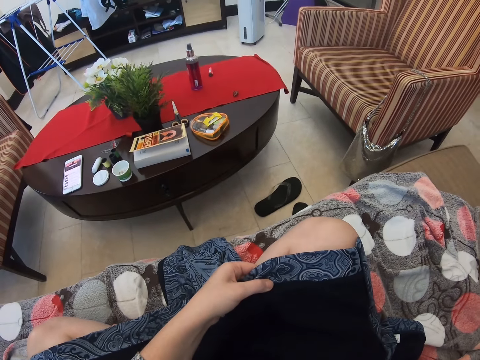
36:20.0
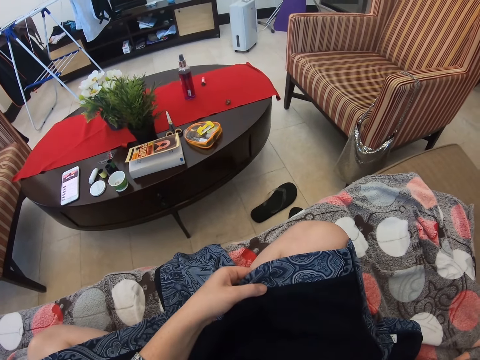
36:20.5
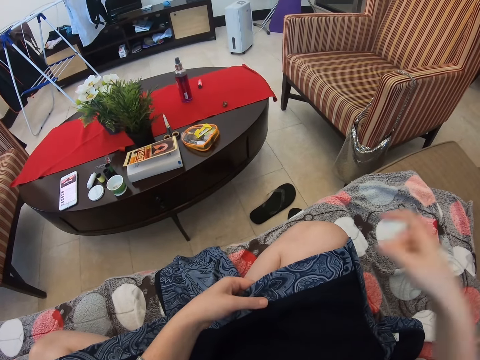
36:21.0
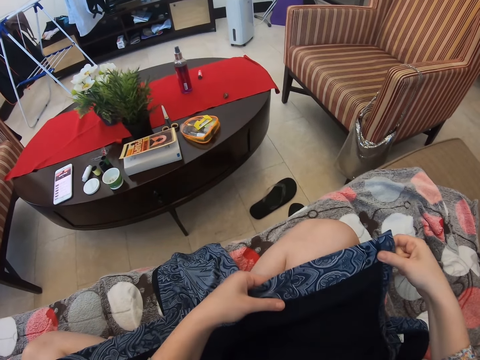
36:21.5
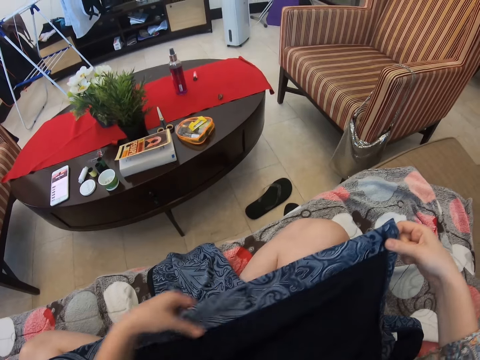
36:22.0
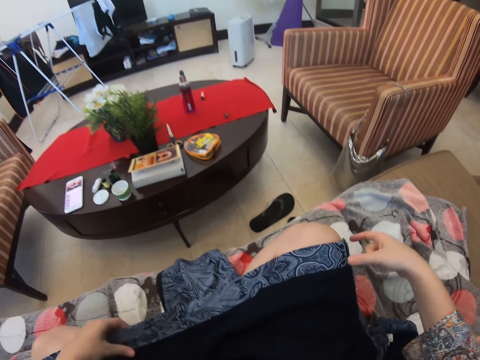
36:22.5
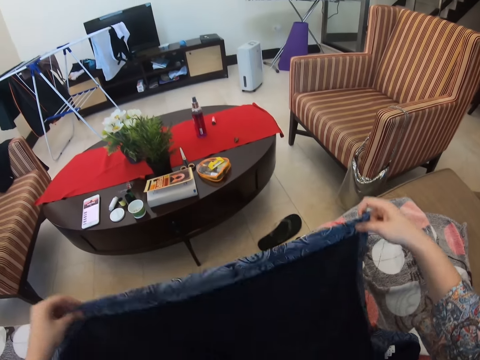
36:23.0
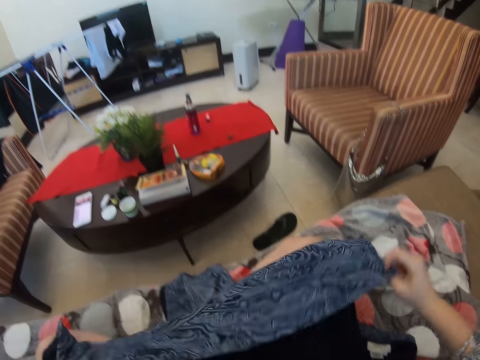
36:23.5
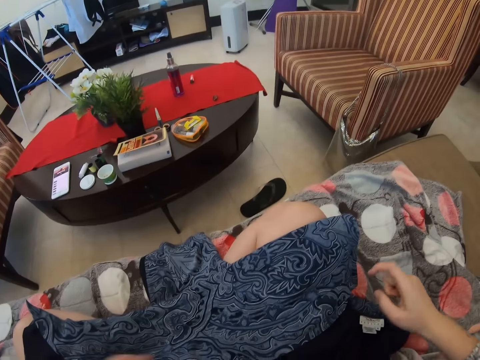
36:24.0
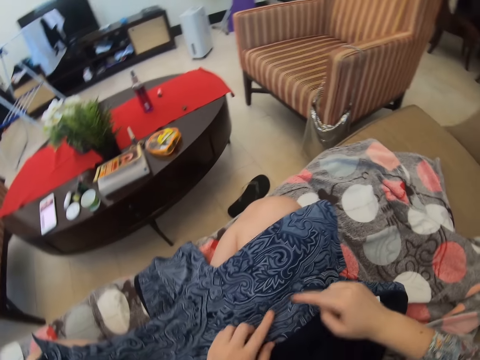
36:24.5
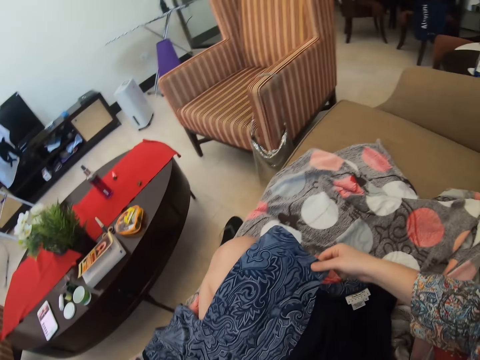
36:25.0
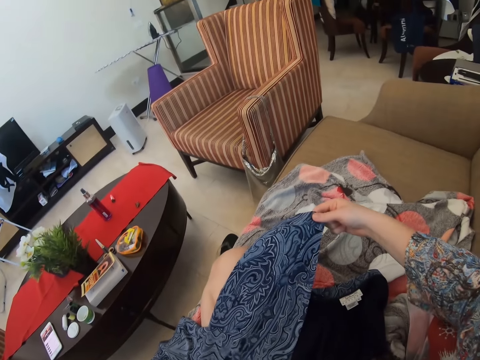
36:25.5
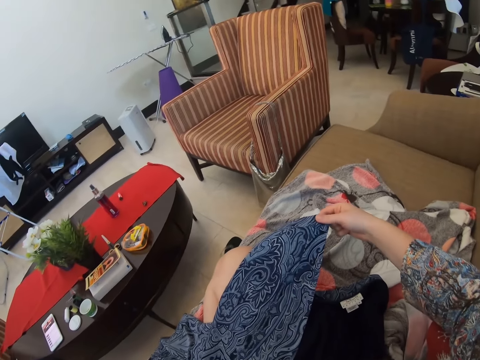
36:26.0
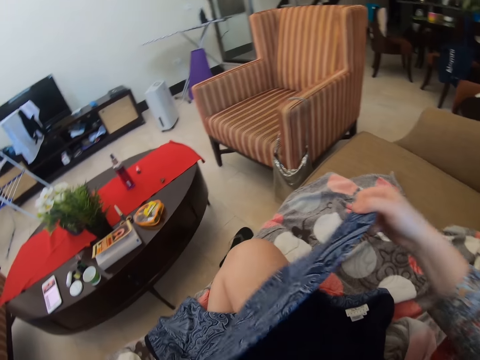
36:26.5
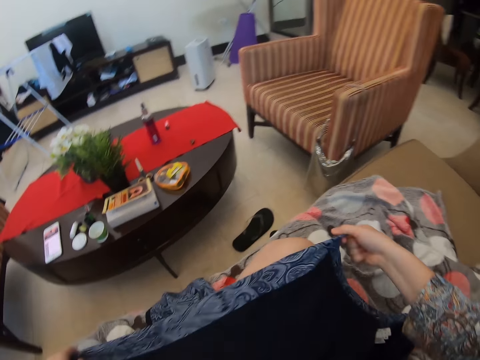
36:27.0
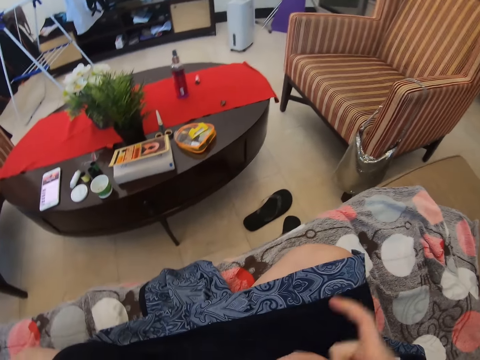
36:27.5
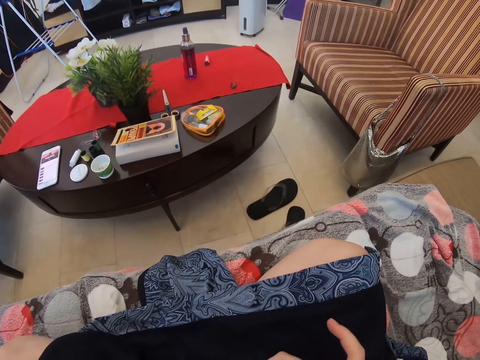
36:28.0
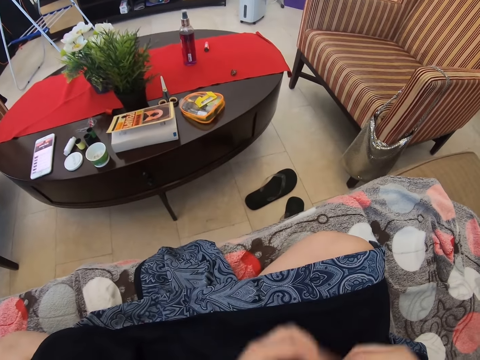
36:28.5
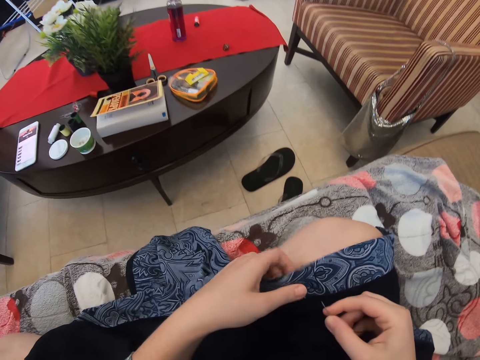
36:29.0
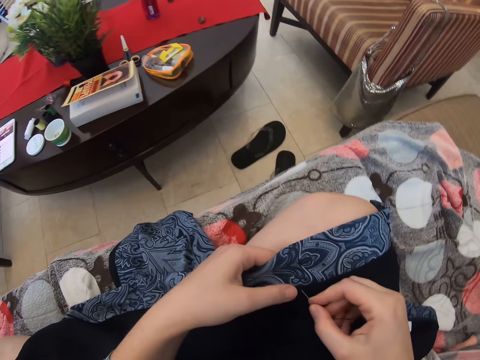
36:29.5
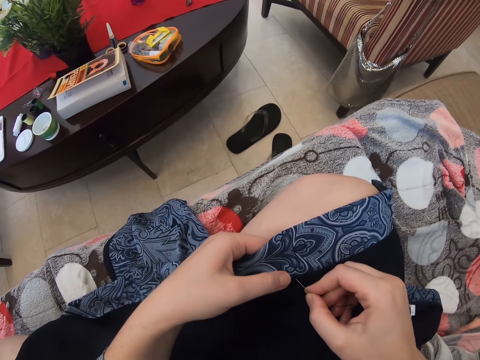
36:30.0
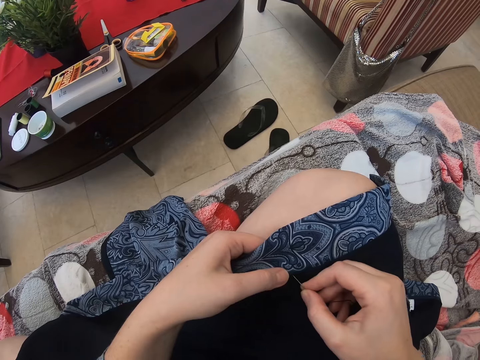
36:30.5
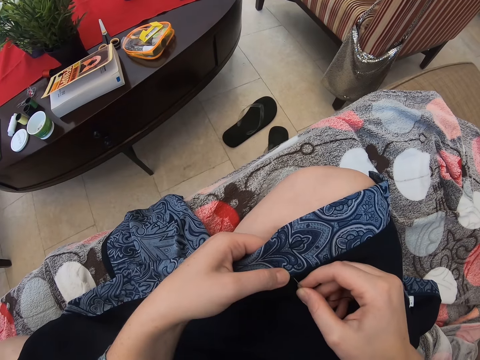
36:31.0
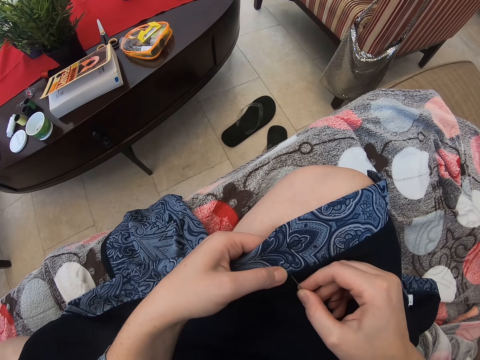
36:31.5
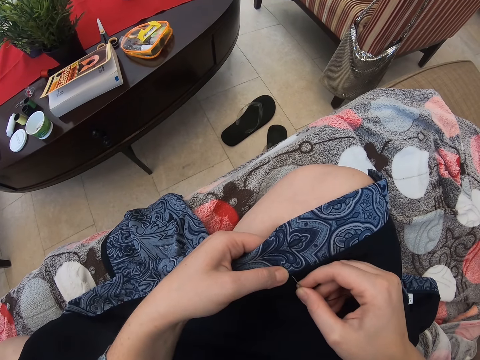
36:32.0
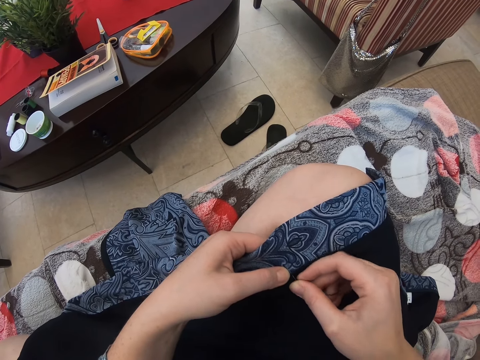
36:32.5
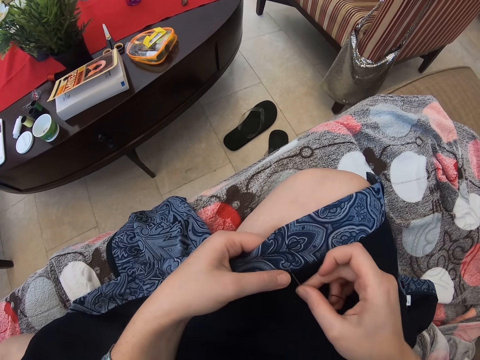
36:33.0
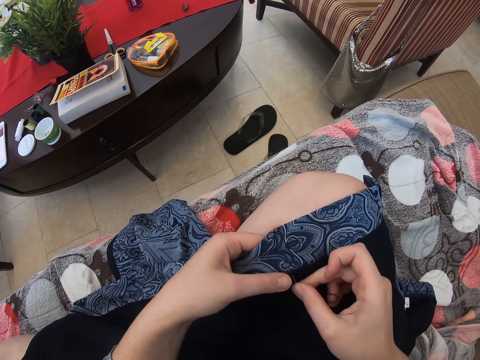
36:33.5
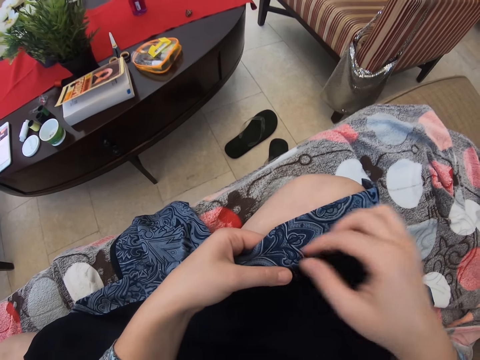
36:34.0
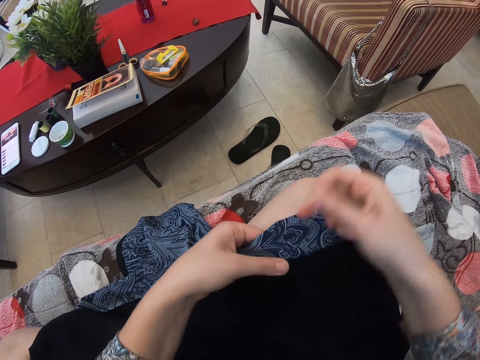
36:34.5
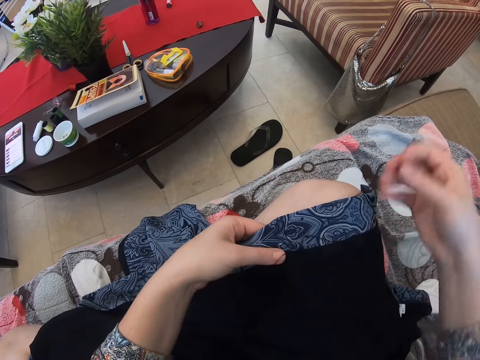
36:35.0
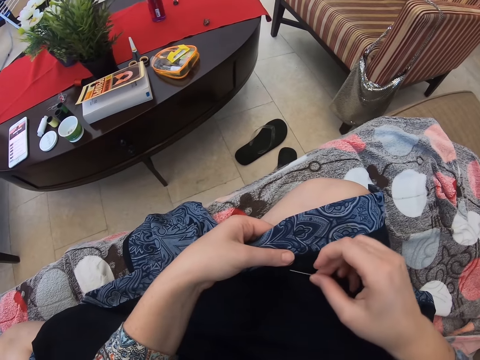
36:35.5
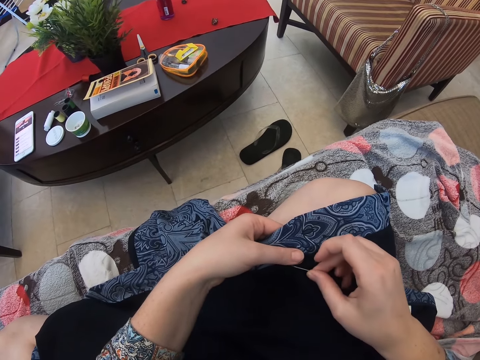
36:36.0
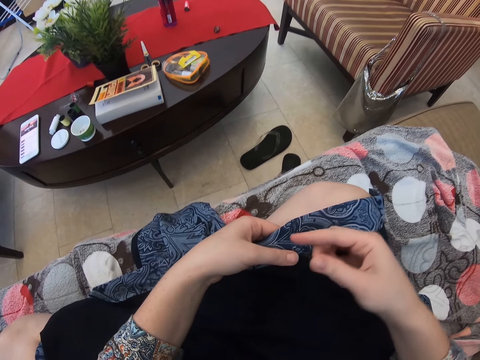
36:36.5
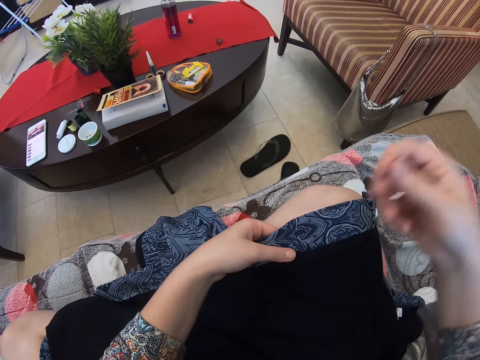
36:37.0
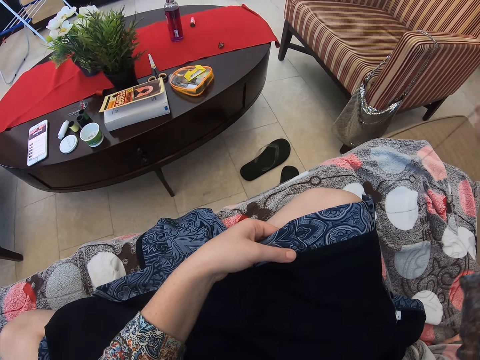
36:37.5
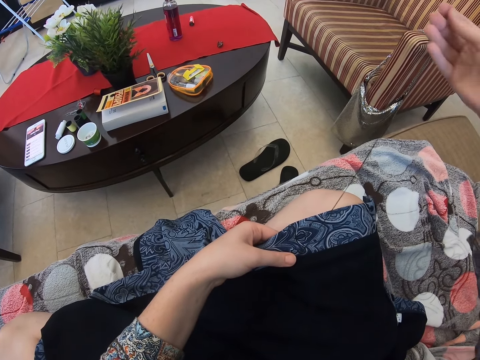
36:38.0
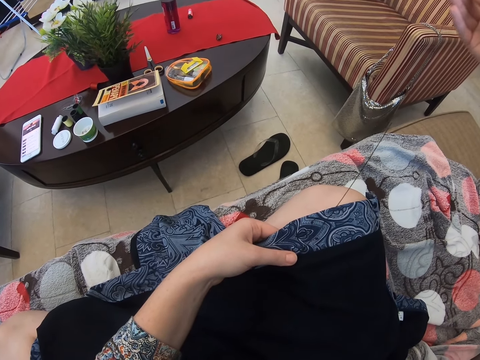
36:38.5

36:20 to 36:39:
The camera wearer stretches the cloth. They turn the cloth. They fold the cloth. They unfold the cloth. They hold the cloth. They sew the cloth.

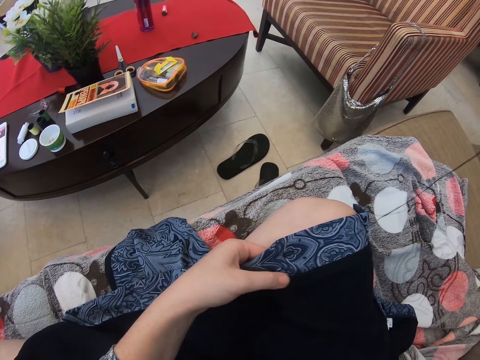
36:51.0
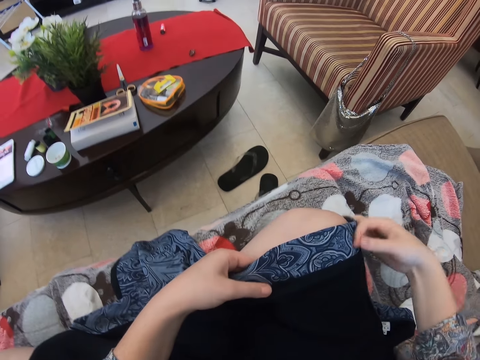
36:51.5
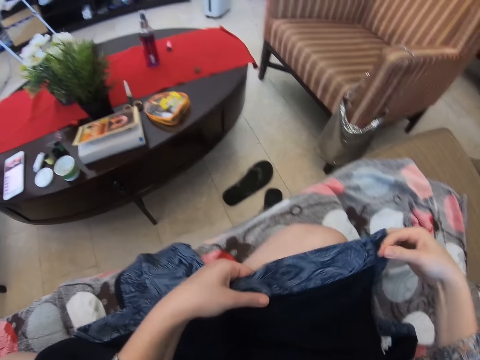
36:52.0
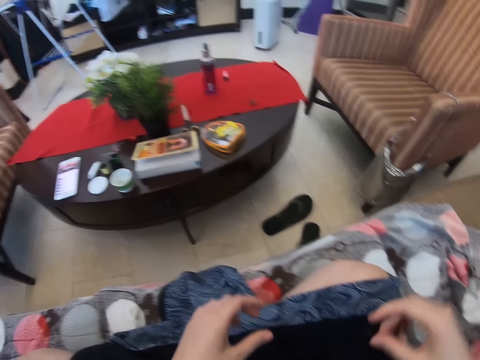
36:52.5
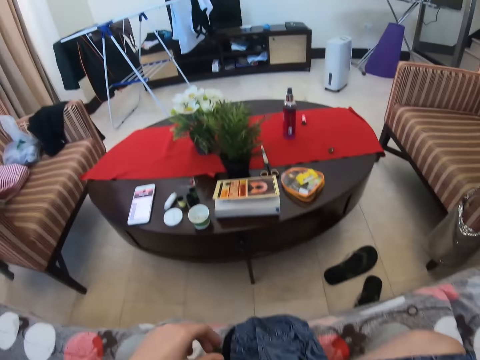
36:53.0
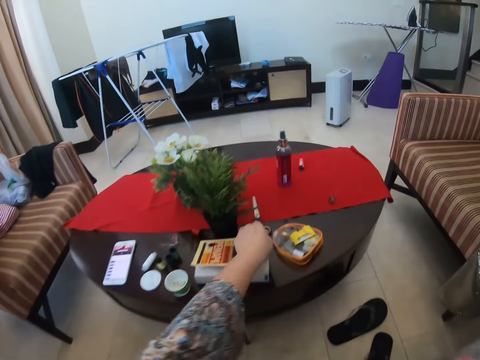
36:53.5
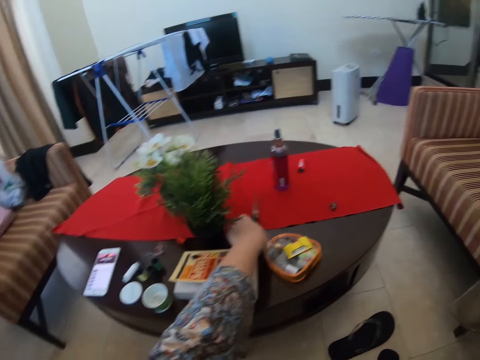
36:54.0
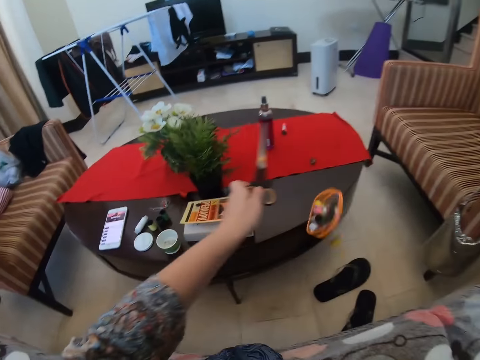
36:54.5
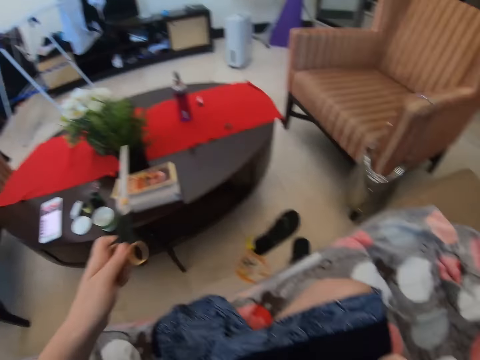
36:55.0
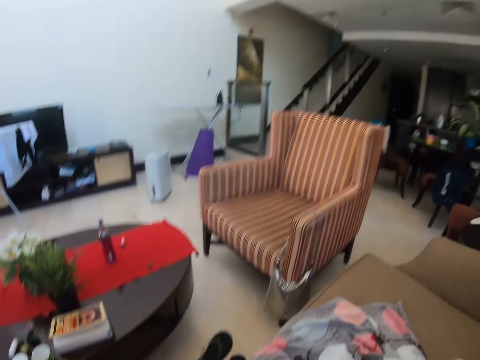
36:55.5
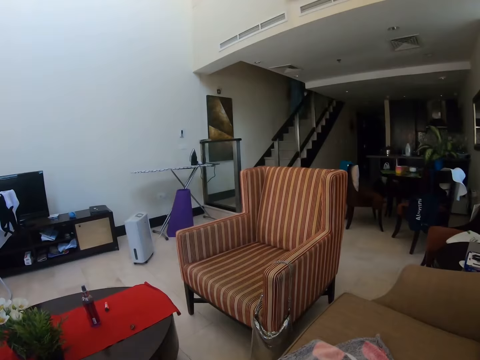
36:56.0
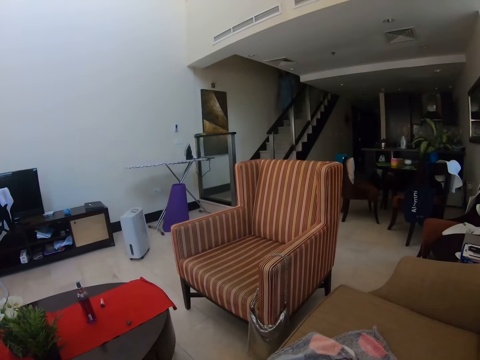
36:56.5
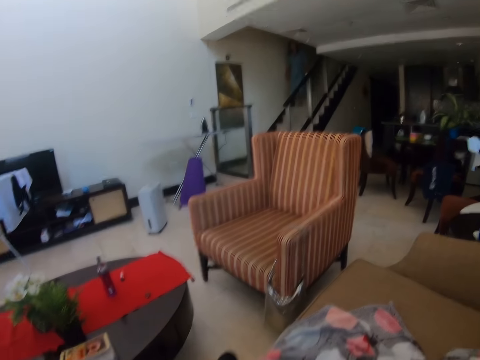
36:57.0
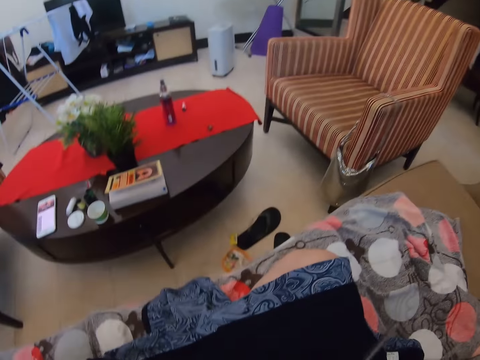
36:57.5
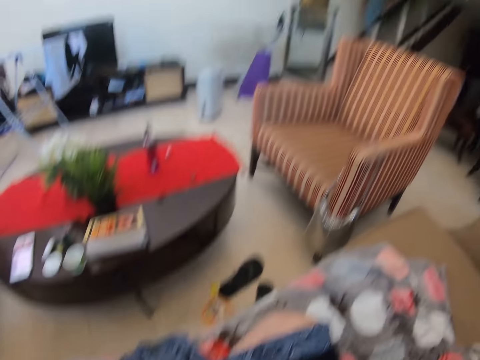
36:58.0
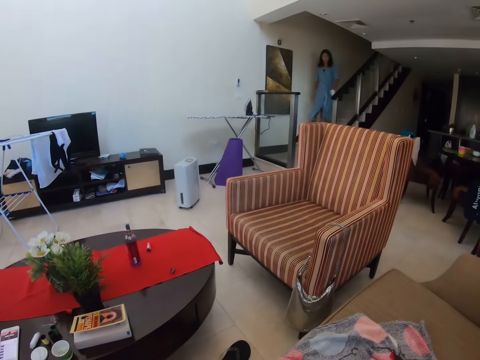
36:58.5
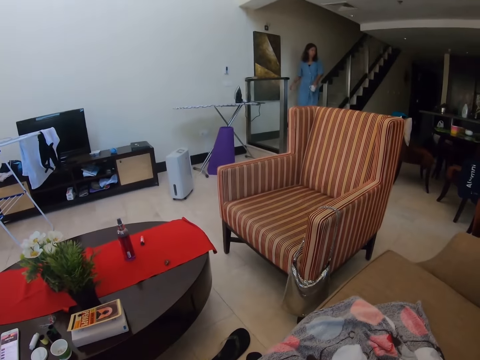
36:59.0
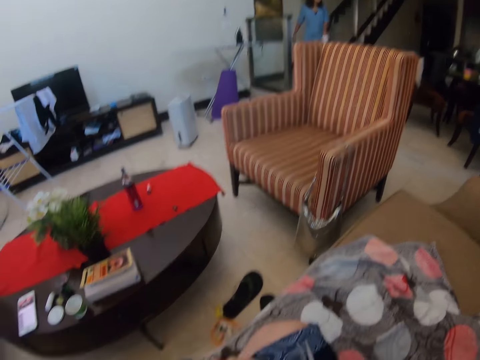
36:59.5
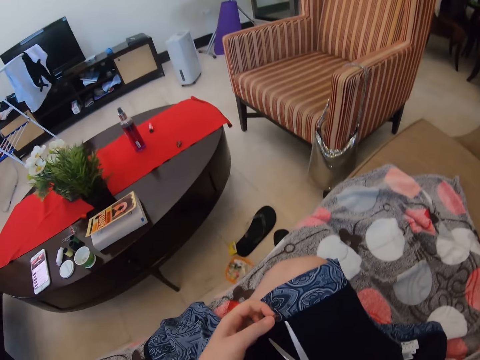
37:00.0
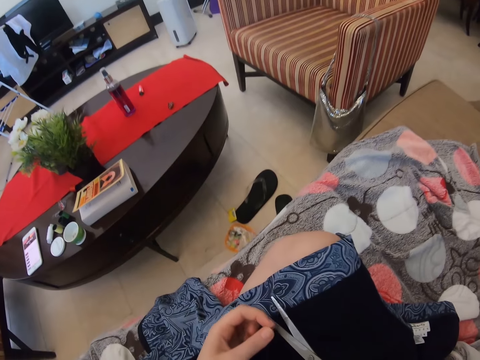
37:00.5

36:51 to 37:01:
The camera wearer picks up the scissors. They talk to a lady.
